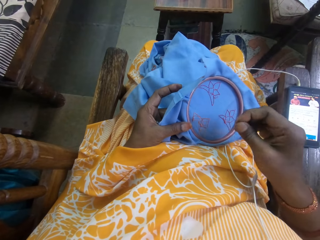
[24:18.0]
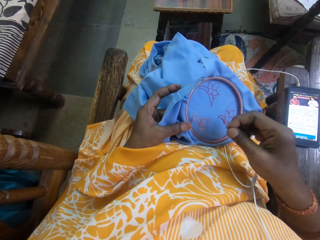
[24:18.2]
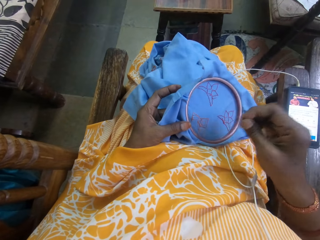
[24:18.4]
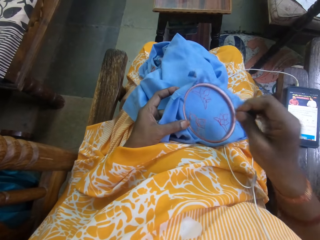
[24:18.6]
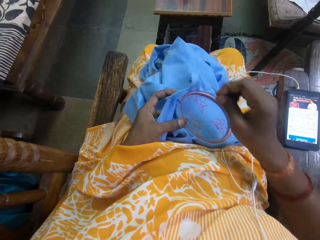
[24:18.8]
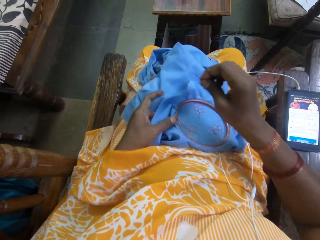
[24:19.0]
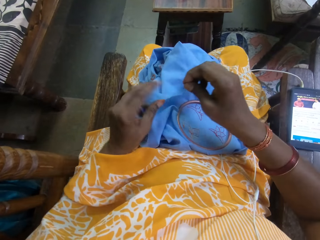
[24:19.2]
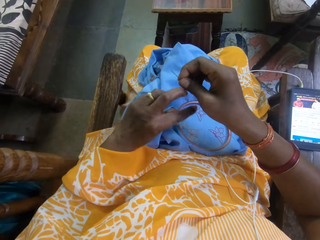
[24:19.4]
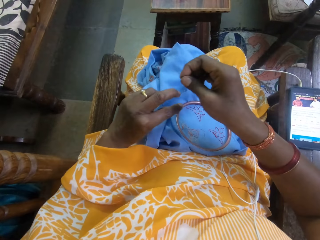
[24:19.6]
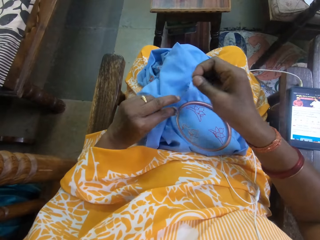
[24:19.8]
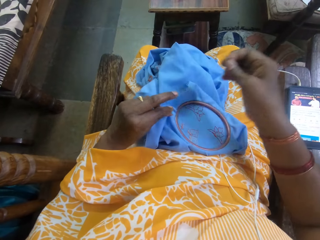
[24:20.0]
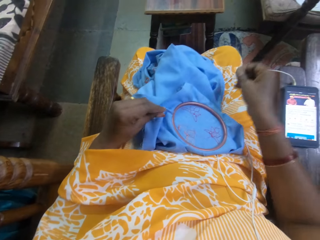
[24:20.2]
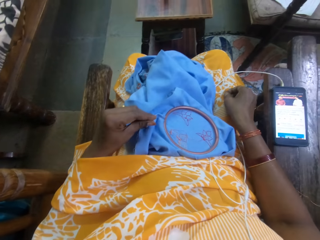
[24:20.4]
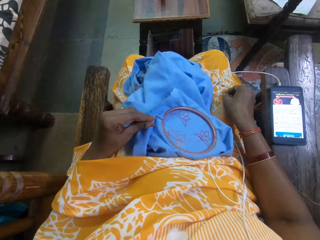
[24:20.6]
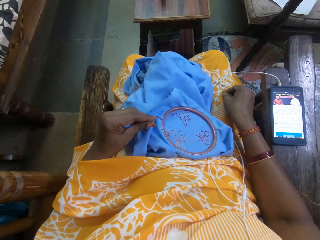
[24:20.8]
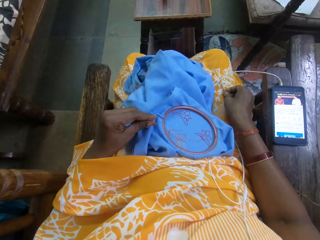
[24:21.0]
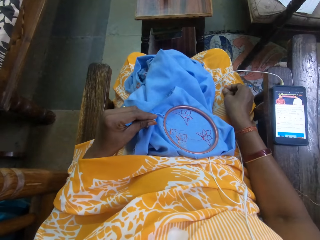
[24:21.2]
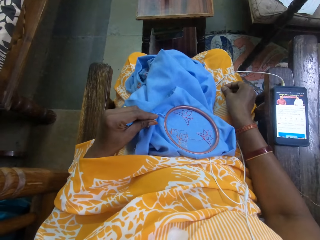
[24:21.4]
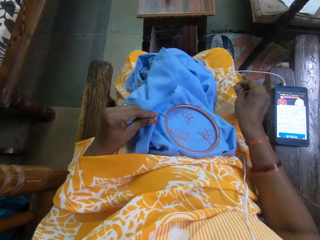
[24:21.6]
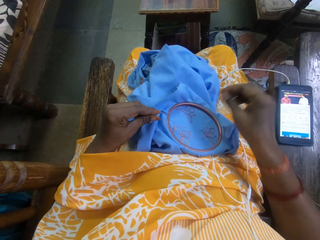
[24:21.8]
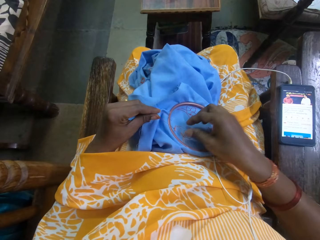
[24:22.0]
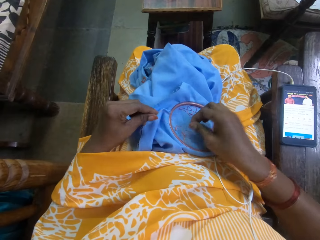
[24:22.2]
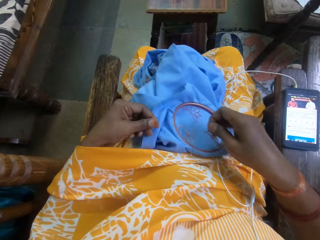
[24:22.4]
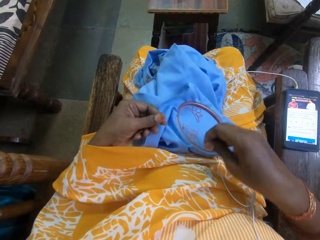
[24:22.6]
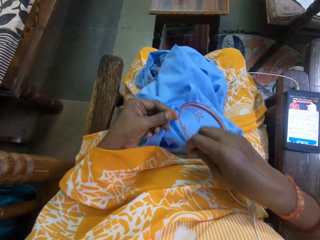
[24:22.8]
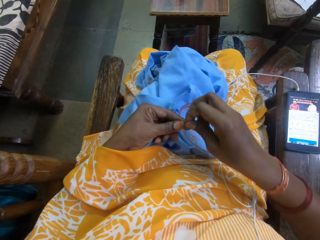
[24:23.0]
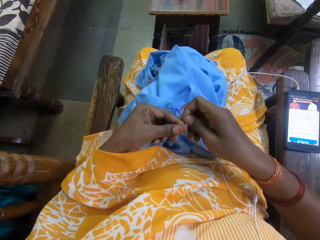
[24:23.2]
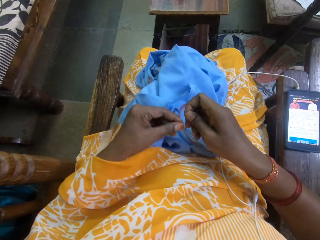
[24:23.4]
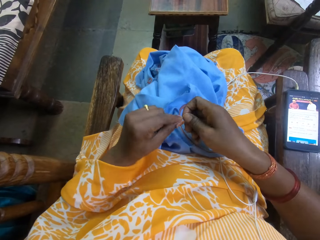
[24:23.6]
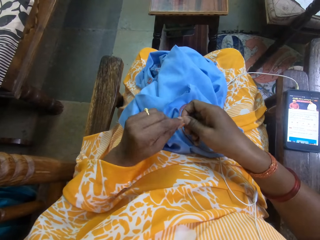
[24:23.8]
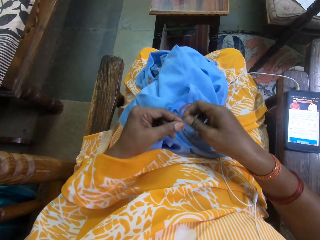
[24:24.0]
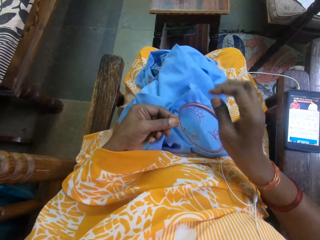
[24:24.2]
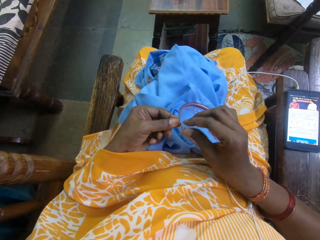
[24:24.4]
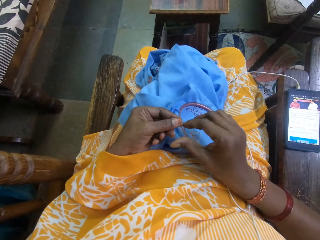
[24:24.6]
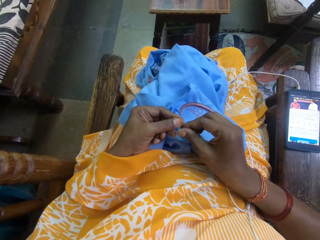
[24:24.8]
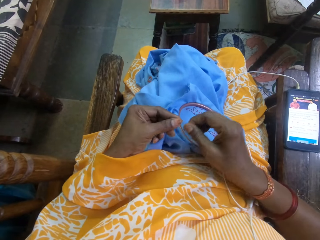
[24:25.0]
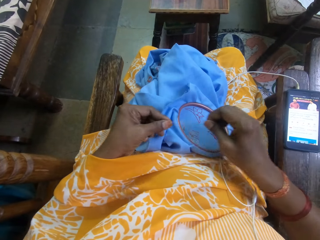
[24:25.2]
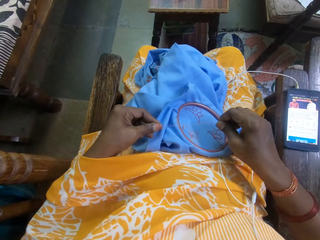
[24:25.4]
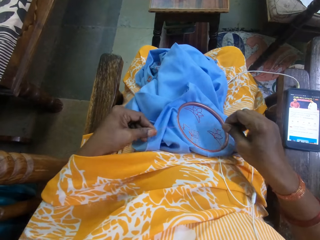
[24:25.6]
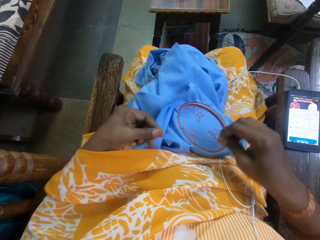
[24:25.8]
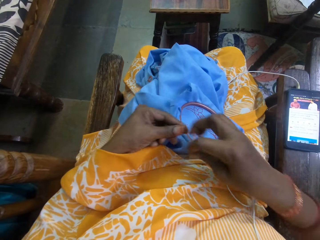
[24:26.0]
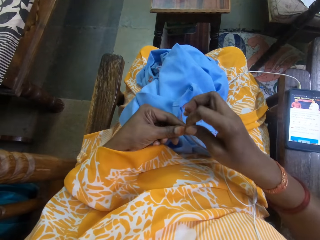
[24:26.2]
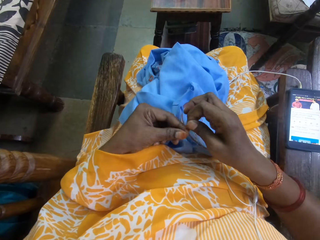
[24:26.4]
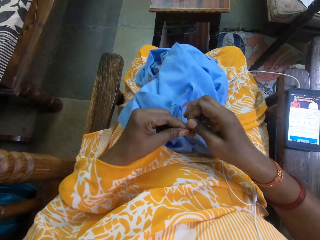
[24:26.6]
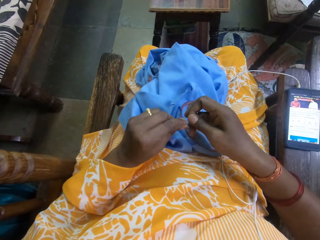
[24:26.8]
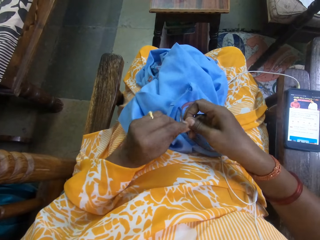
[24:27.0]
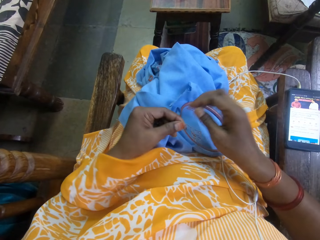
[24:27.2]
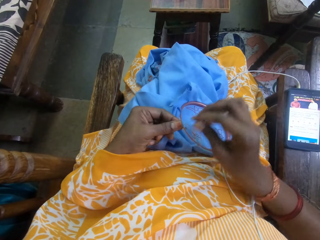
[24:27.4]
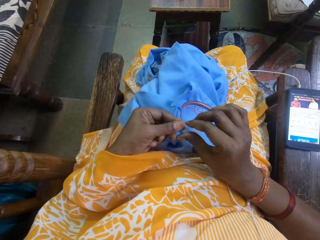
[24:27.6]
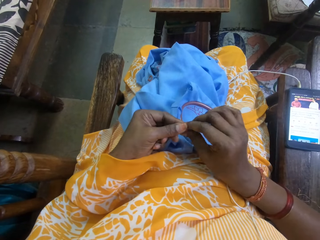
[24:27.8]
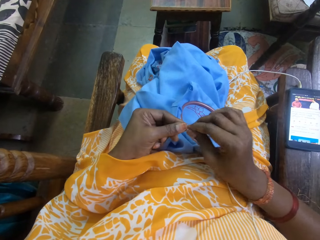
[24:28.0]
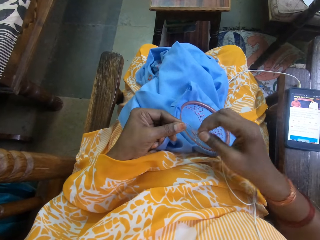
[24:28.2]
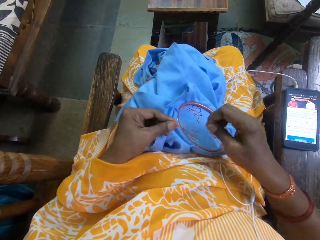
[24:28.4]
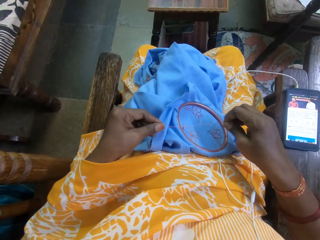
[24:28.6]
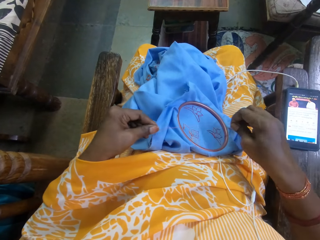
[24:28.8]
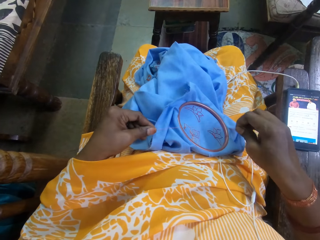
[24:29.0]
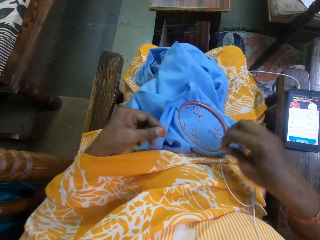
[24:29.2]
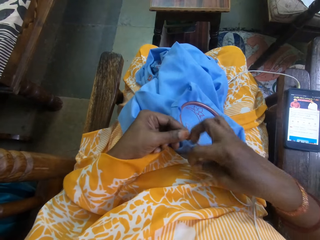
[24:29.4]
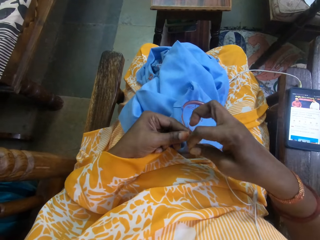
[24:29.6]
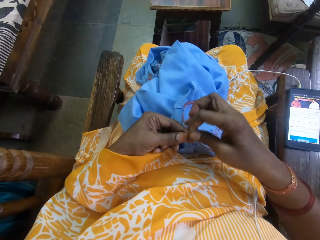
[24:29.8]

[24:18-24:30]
The camera wearer cuts the embroidery thread. She puts the embroidery needle in her dress with her right hand. She ties the embroidery thread in the craft with her hands. She picks up the embroidery thread.

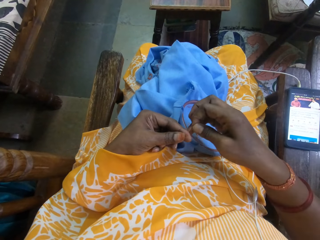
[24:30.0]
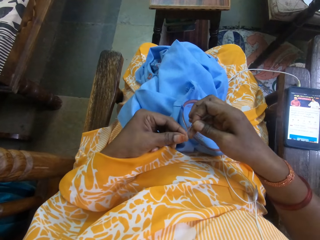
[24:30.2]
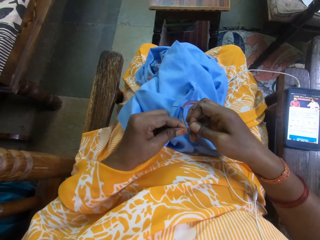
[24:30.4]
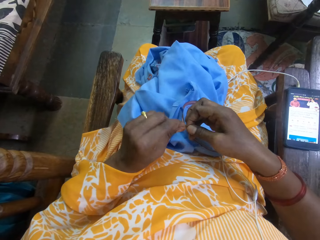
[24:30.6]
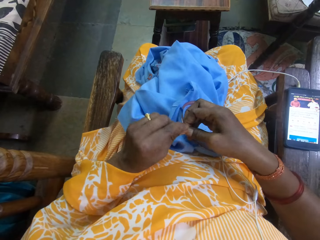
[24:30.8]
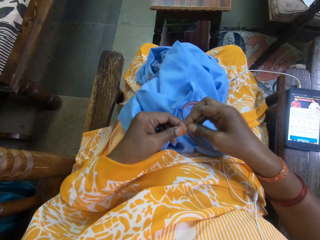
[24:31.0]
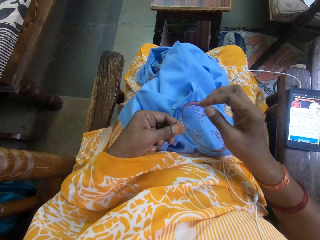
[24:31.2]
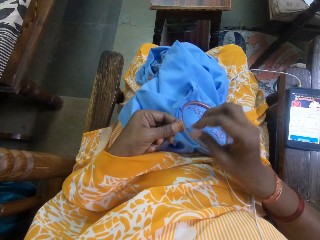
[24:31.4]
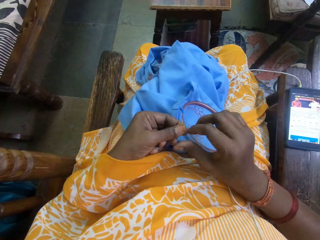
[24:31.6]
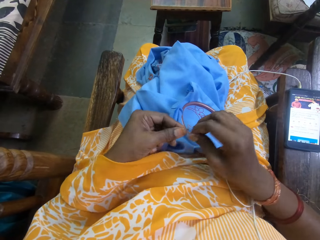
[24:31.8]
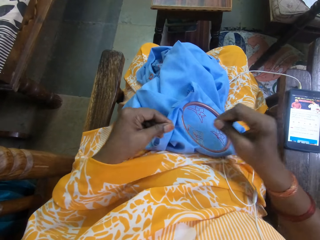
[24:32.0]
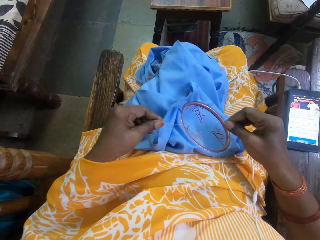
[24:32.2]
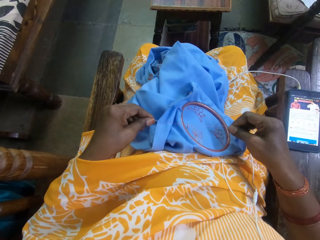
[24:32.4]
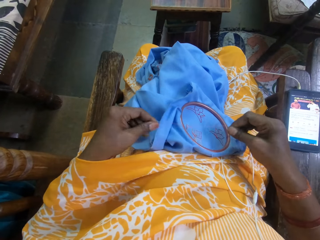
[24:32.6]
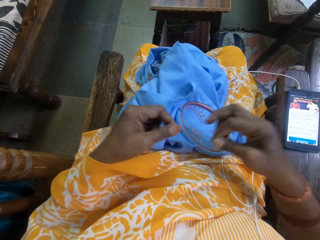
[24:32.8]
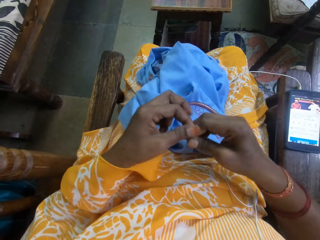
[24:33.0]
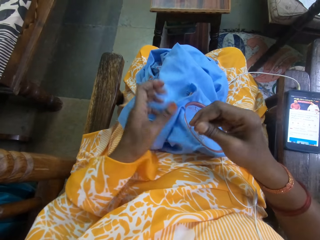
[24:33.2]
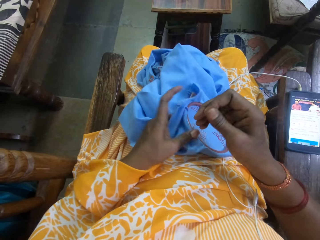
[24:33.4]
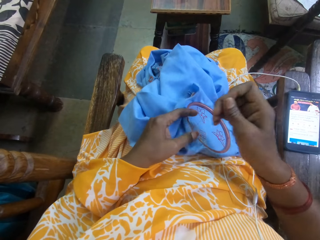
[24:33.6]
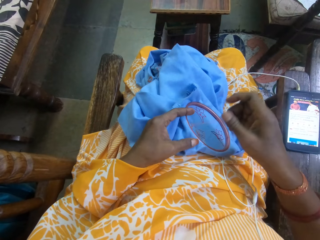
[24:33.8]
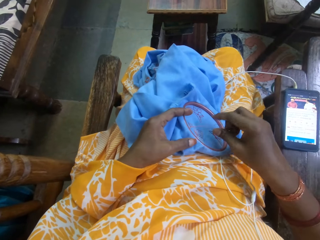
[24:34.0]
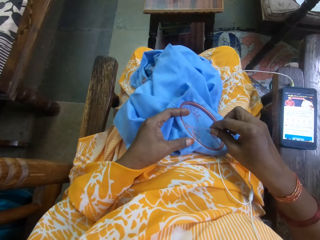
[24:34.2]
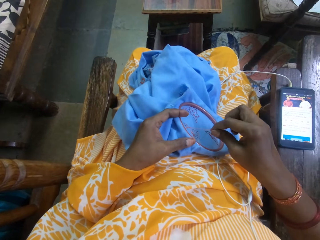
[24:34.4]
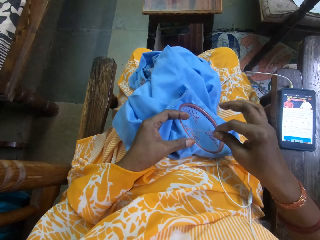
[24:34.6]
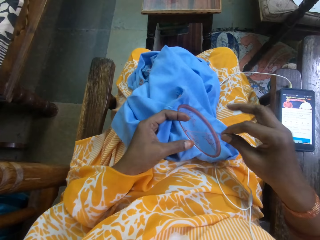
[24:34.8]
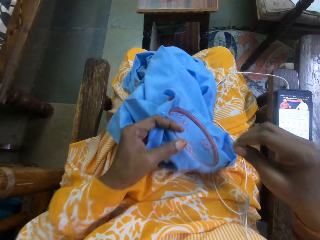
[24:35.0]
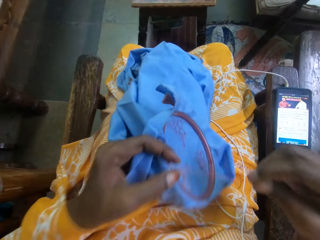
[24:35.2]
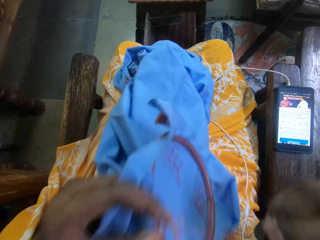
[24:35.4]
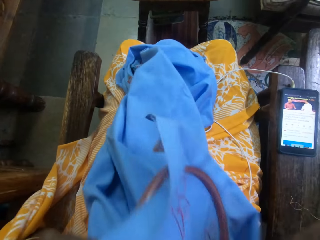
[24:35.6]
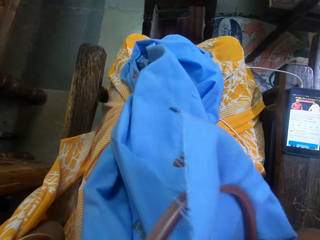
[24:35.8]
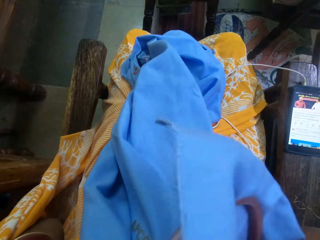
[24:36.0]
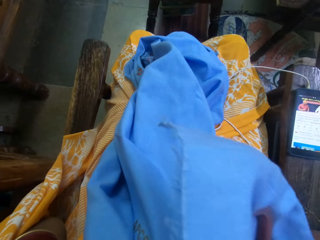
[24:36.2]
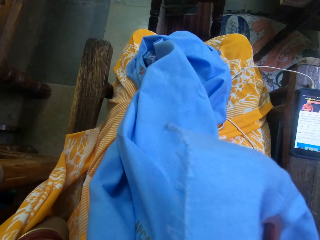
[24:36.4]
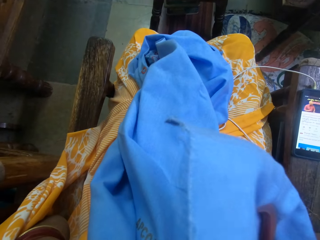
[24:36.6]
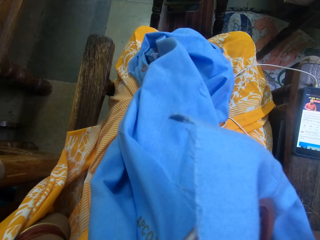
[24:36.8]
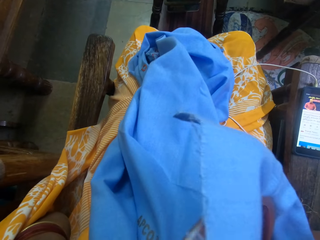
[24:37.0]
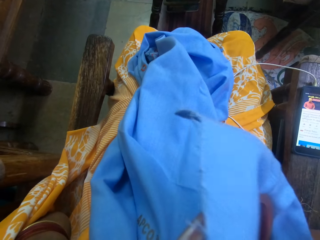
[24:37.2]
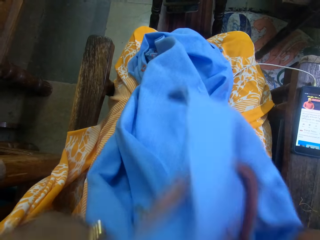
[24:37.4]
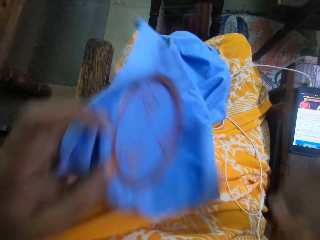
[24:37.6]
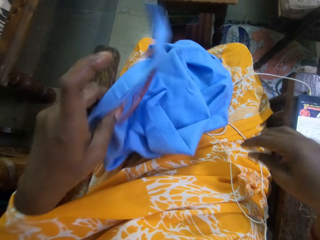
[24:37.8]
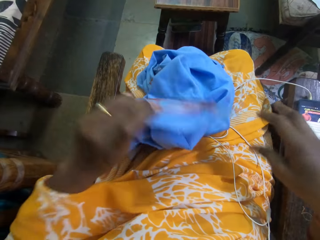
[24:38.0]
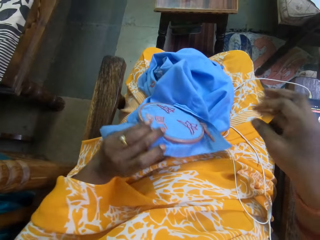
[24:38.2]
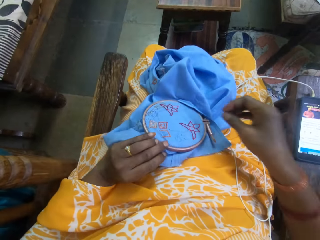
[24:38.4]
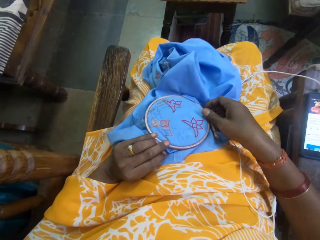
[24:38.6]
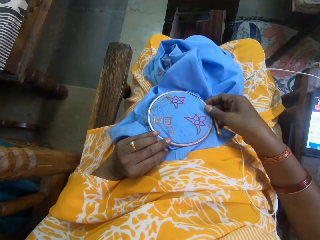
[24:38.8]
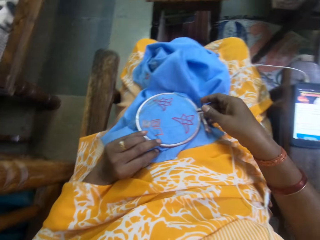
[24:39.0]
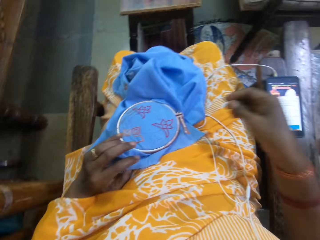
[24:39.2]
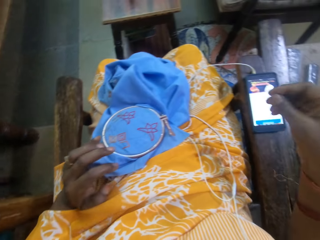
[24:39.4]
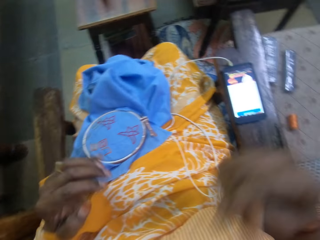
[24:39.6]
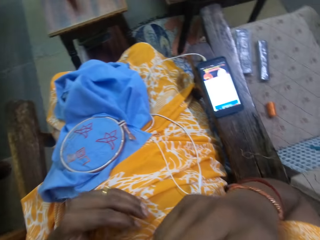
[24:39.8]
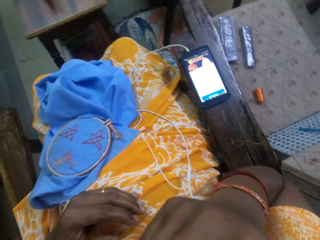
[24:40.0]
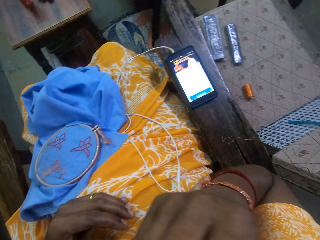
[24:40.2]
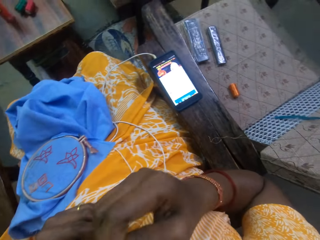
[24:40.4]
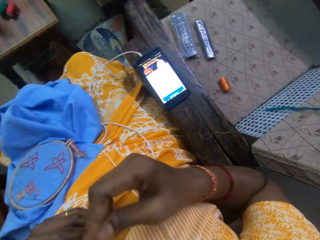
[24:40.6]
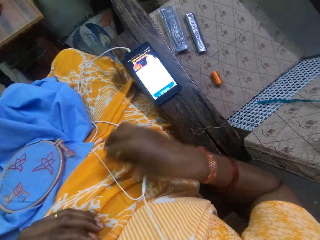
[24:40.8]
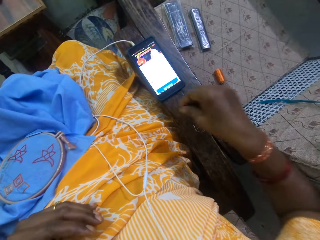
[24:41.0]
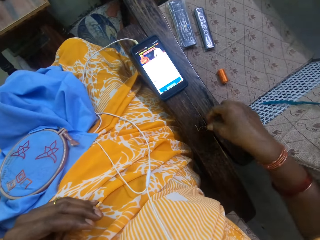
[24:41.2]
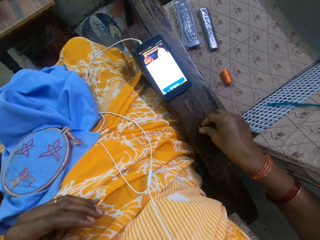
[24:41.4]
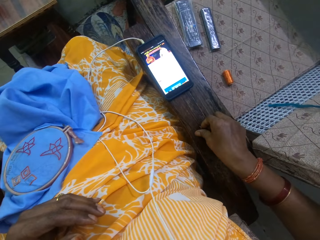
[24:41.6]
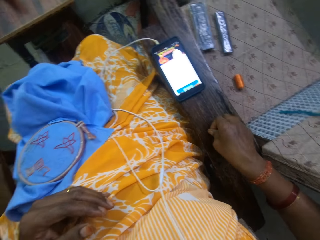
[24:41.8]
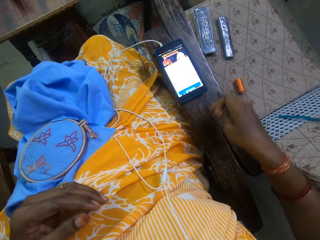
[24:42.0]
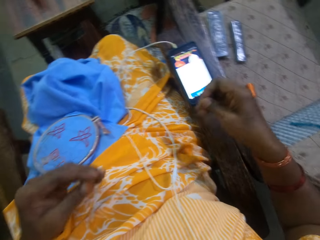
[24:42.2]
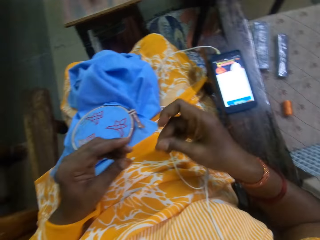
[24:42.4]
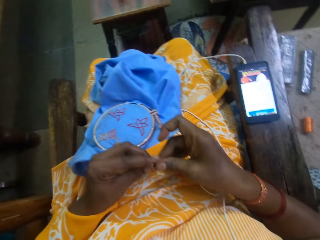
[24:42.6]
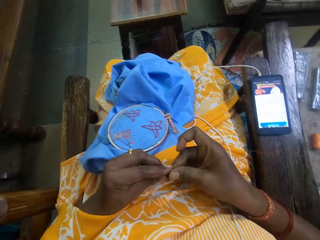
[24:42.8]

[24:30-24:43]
The camera wearer cuts the embroidery thread with her teeth. She removes the thread in her mouth with her right hand. She touches her mouth. She picks the embroidery thread from a chair with her right hand and straightens the thread with her hands.
